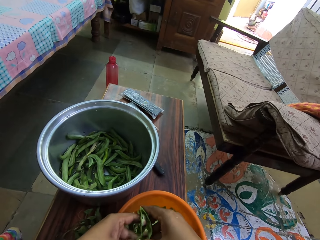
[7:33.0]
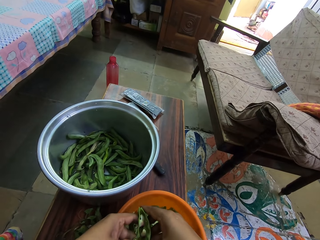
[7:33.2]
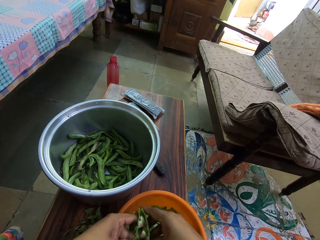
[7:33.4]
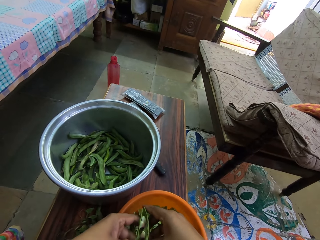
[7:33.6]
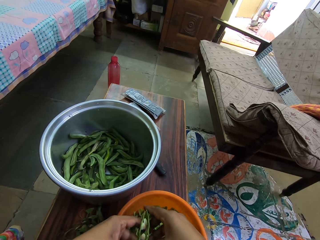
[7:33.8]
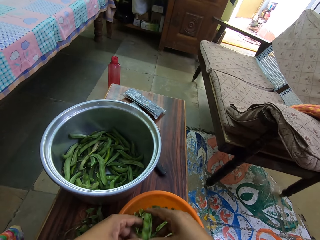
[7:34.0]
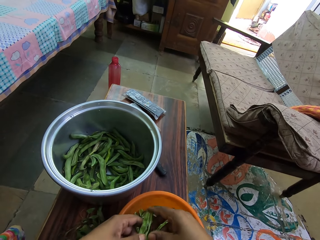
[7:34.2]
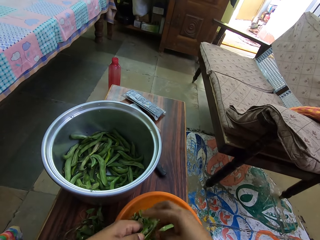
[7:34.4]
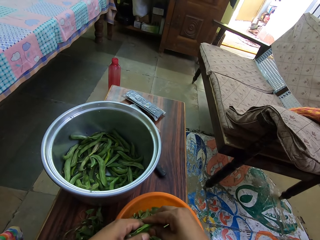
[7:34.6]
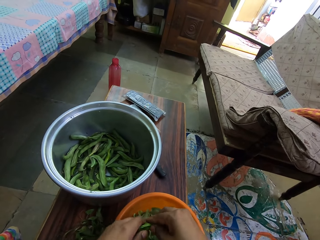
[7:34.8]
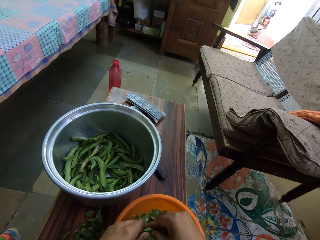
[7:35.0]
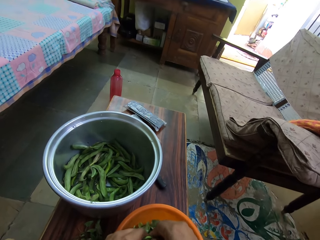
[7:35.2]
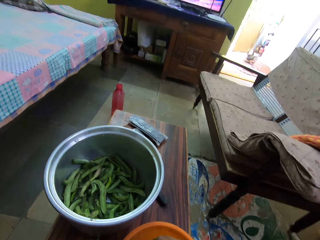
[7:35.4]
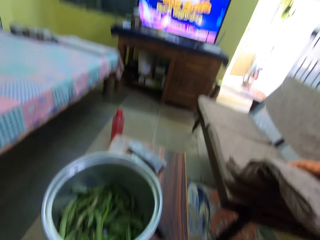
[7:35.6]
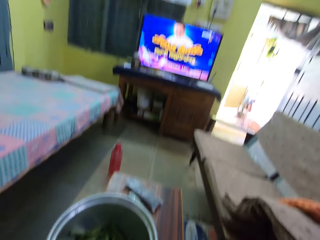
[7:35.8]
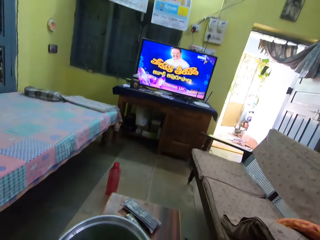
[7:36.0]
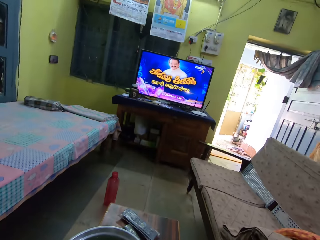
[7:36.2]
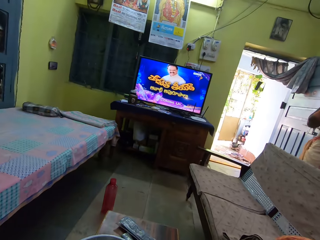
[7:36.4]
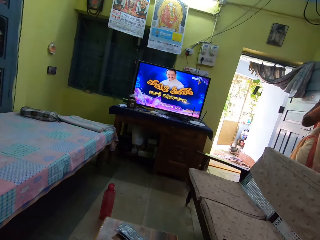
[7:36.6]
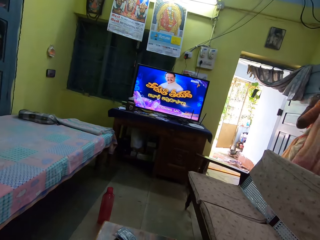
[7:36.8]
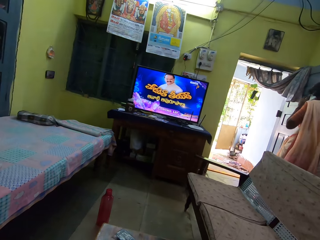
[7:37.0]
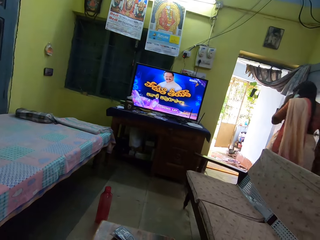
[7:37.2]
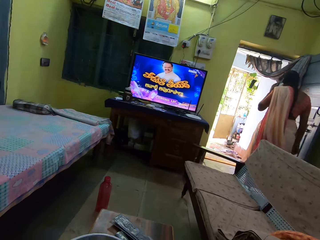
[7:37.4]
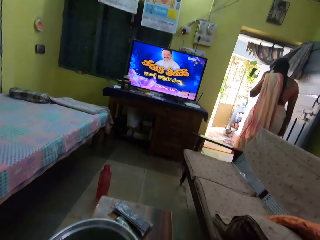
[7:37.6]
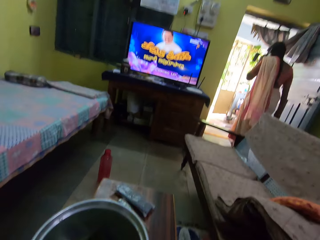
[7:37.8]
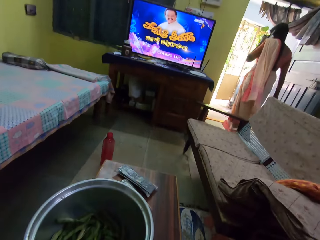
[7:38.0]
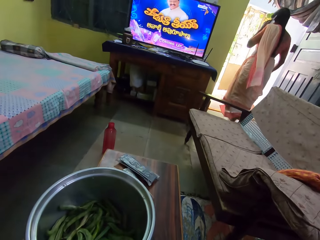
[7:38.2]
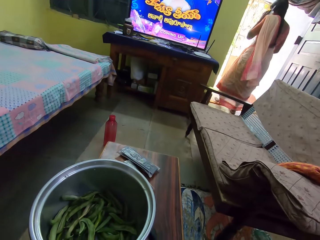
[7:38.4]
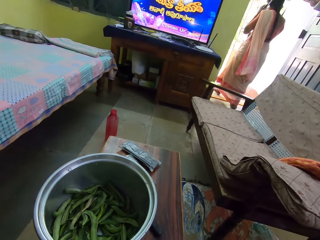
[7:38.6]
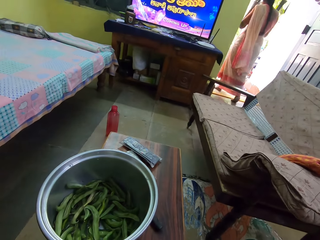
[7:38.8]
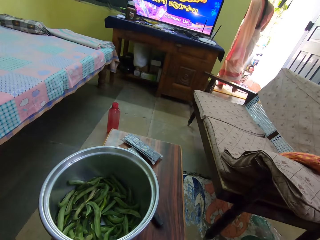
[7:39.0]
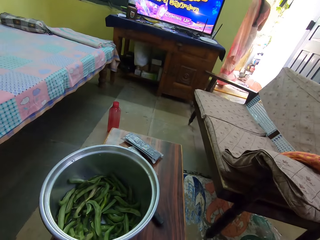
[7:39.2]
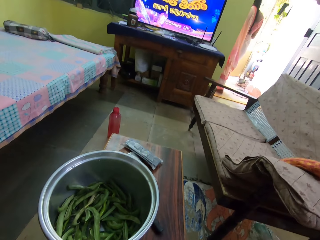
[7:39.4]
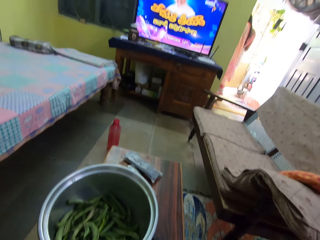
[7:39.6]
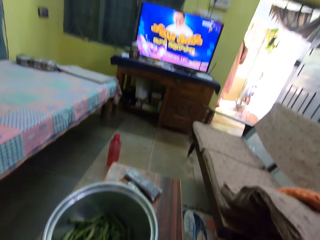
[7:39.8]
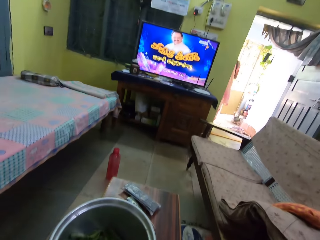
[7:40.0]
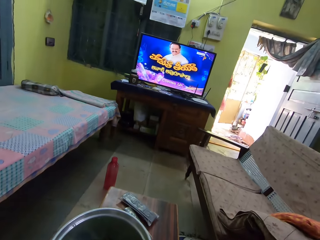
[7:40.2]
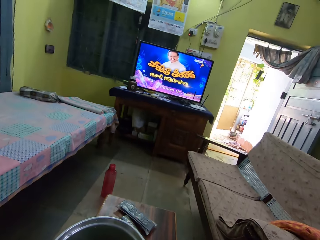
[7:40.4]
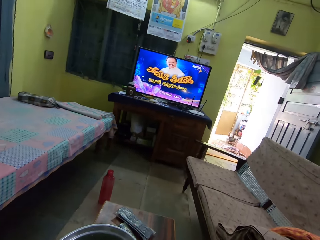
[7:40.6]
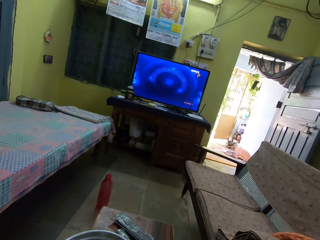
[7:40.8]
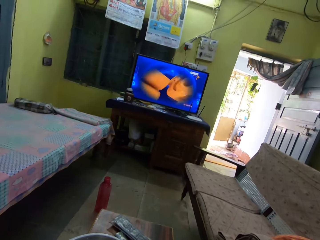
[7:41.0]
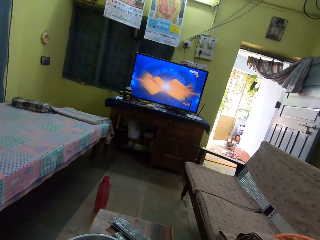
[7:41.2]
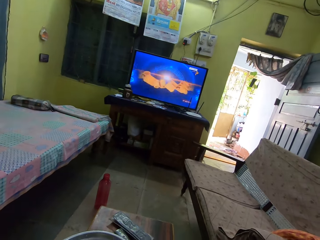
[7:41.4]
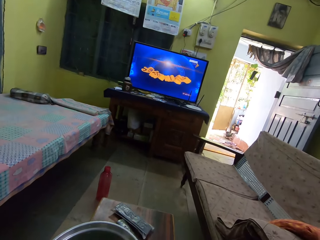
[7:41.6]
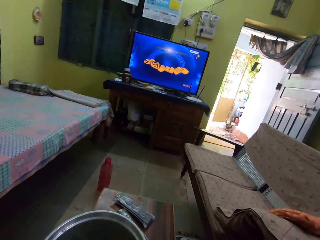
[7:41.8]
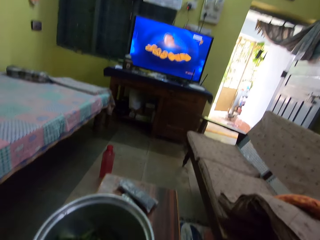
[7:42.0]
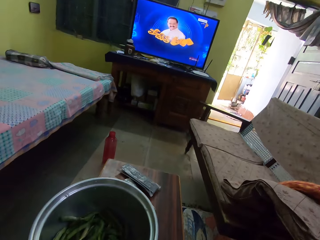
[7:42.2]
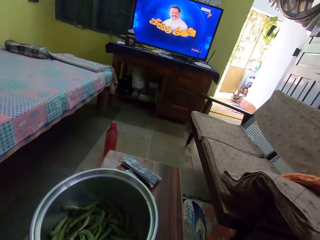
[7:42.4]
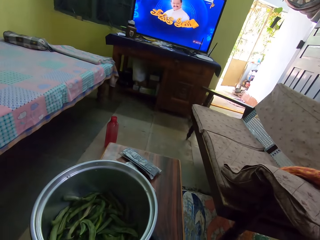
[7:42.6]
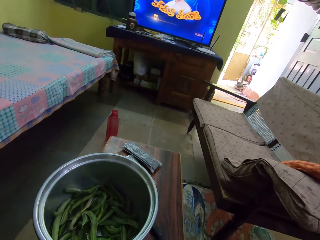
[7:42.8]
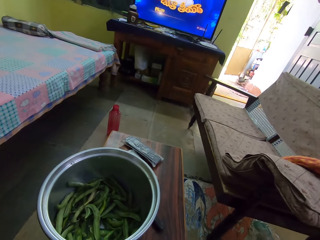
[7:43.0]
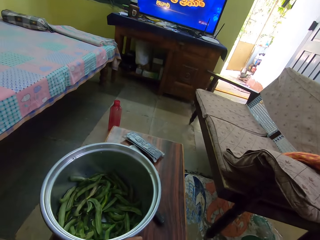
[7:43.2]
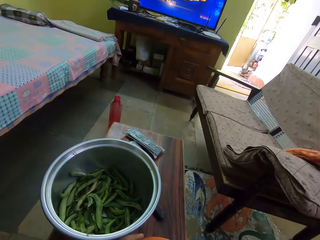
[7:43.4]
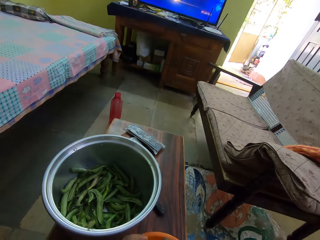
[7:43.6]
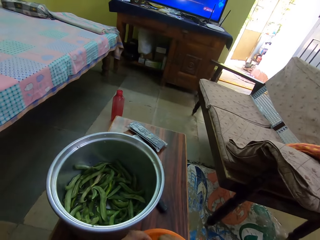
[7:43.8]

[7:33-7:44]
The camera wearer watches a television.

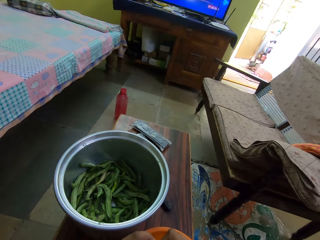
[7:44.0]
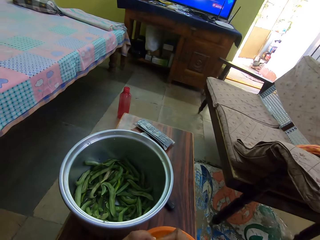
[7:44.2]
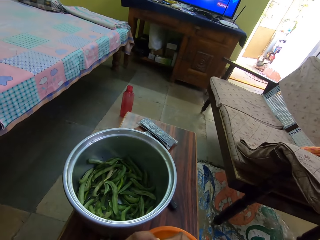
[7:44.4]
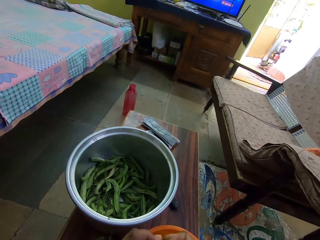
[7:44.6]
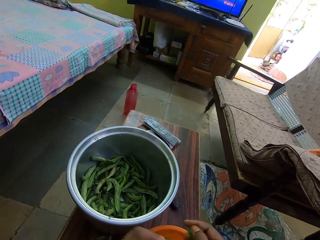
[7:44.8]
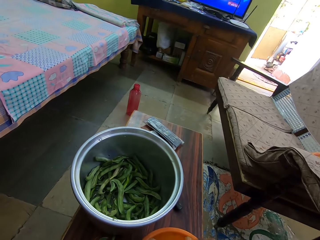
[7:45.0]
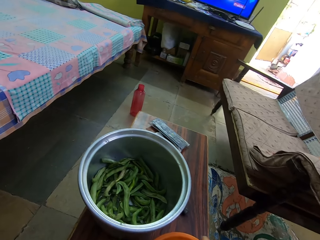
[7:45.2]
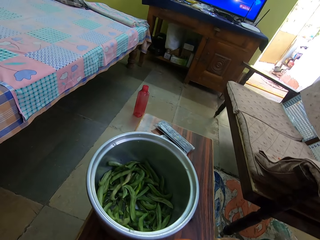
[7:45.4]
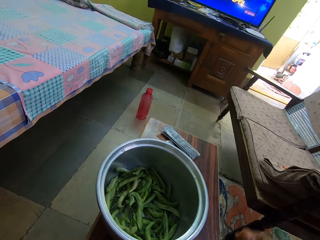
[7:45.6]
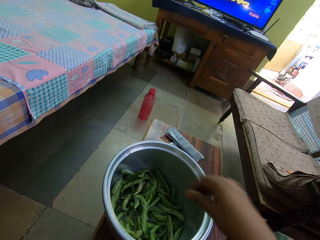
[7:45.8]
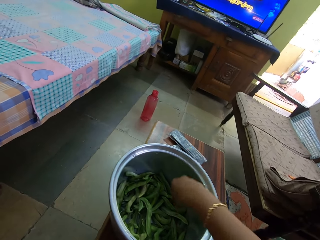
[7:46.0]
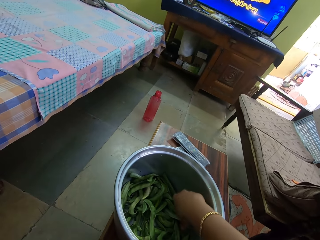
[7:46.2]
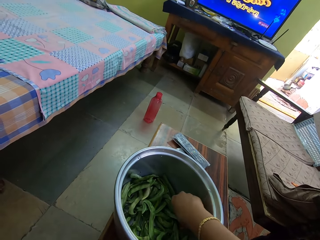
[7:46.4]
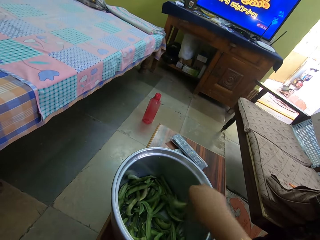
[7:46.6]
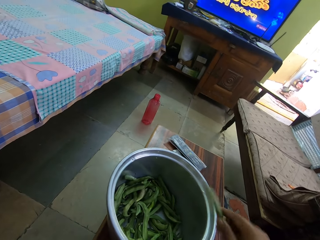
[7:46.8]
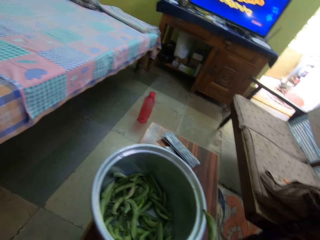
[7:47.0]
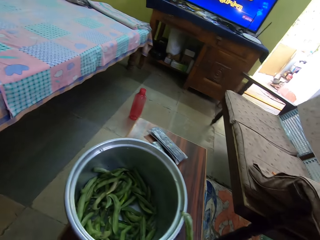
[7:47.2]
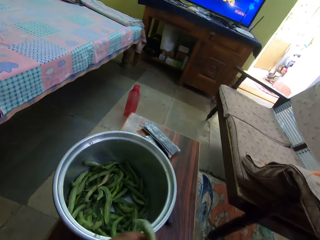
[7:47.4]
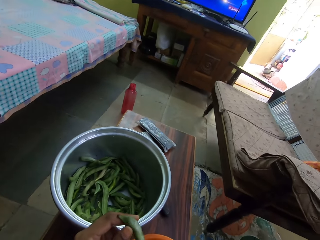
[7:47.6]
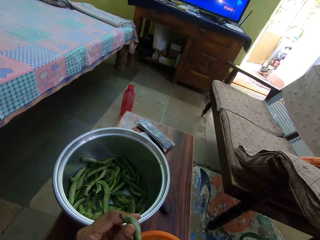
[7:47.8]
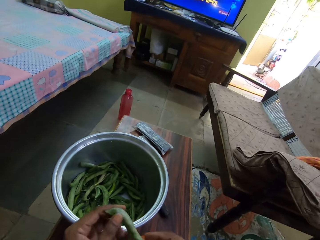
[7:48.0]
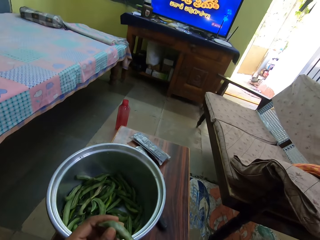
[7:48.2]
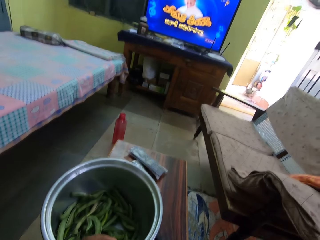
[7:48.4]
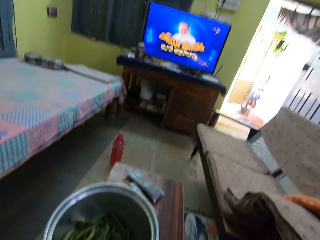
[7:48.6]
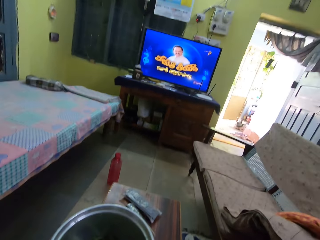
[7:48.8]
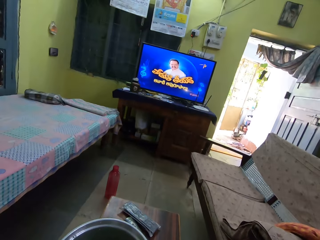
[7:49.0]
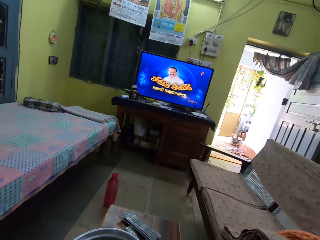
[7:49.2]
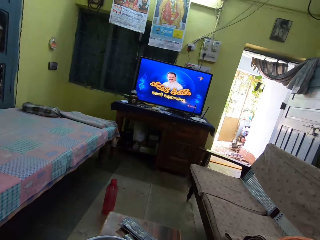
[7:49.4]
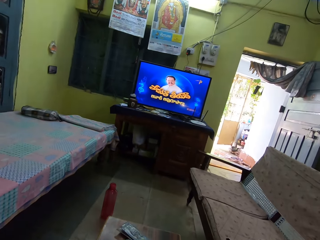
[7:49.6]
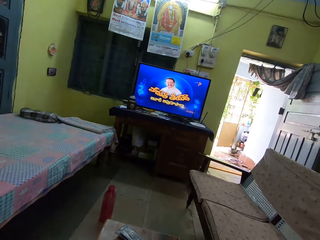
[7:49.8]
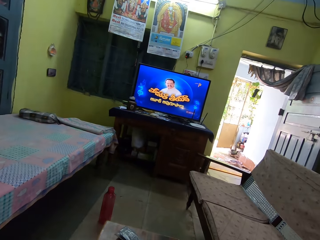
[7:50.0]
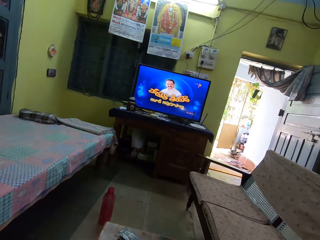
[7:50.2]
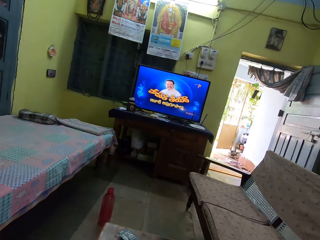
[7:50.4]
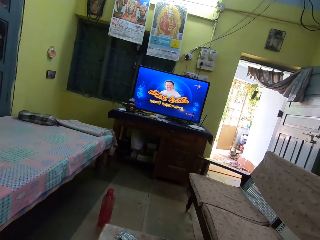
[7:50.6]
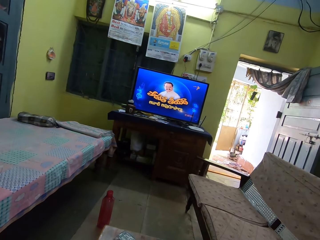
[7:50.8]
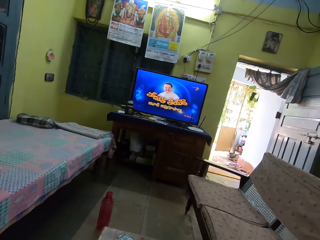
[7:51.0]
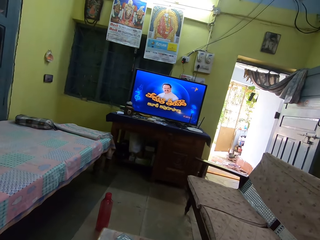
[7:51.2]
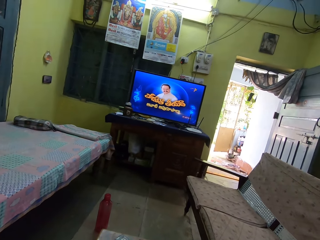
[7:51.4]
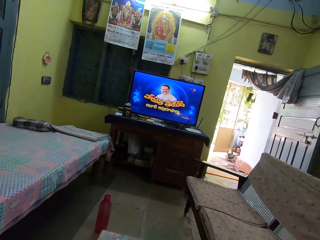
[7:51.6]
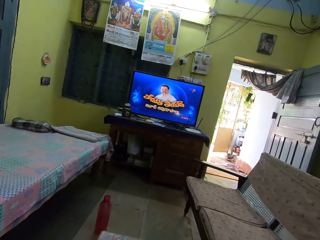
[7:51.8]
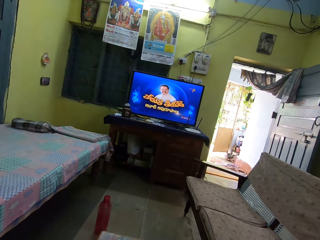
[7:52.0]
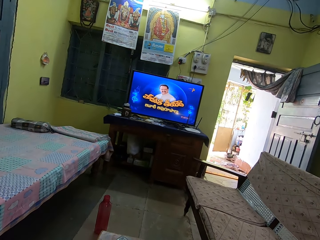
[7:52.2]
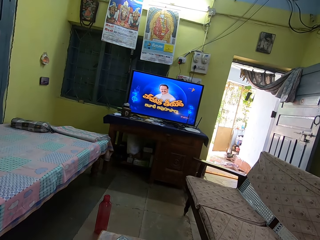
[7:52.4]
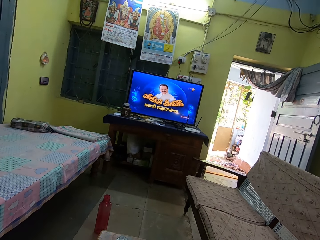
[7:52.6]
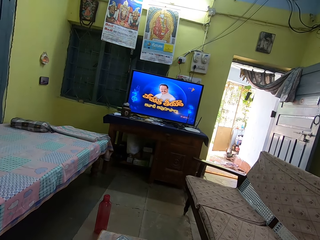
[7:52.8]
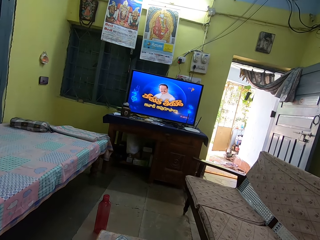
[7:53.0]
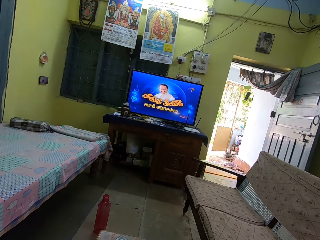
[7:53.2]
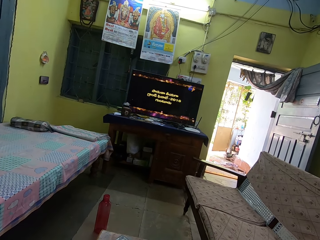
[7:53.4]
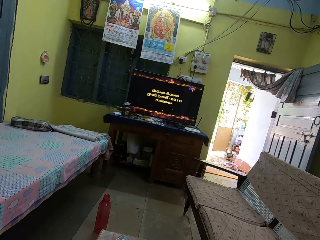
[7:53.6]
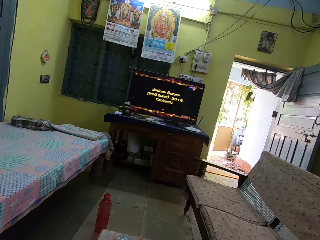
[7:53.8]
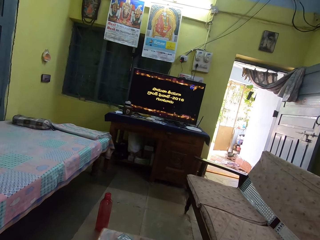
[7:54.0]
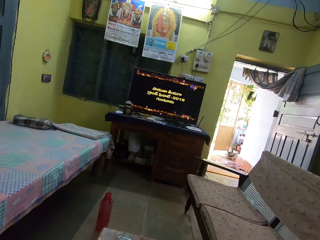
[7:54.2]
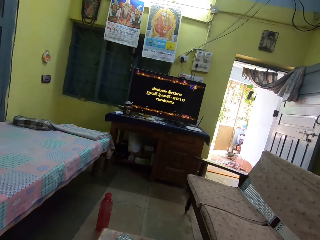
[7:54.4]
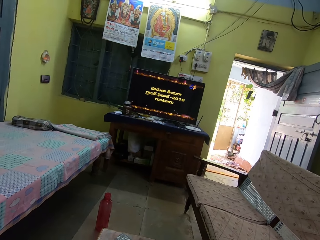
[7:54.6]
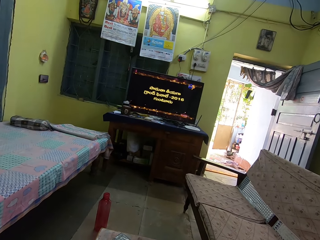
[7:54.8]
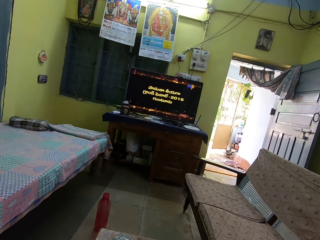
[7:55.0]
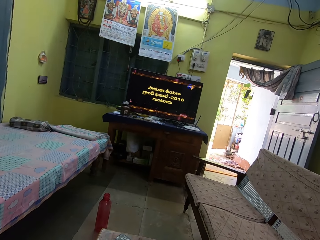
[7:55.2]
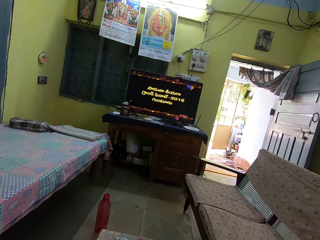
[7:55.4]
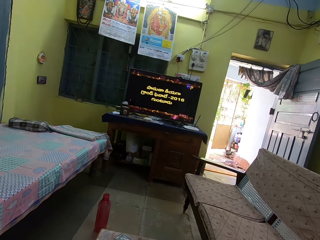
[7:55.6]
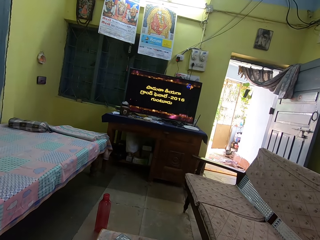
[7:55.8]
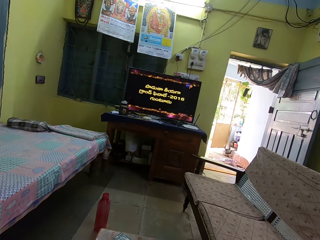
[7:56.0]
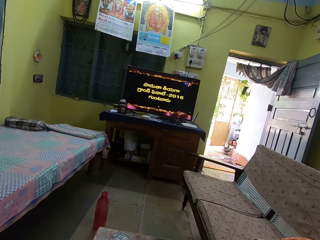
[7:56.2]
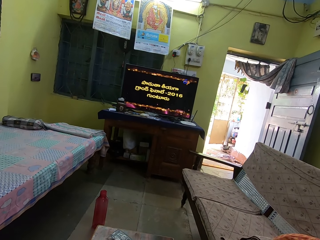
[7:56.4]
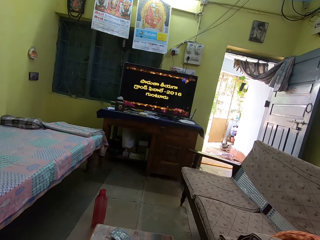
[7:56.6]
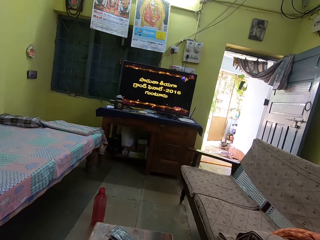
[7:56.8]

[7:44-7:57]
The camera wearer picks a pea. They watch a television.
